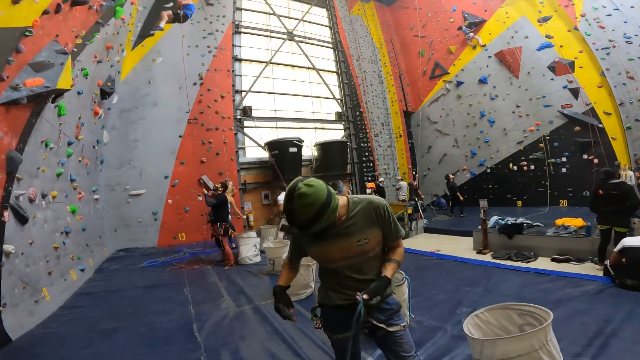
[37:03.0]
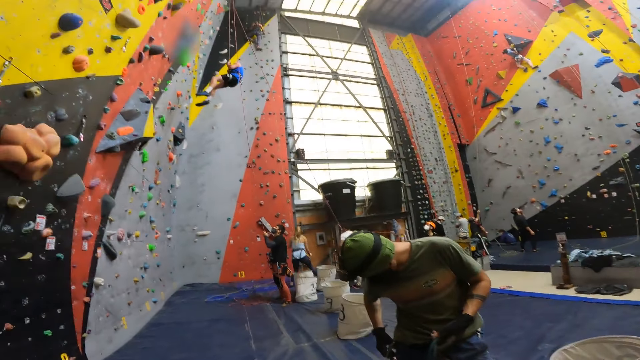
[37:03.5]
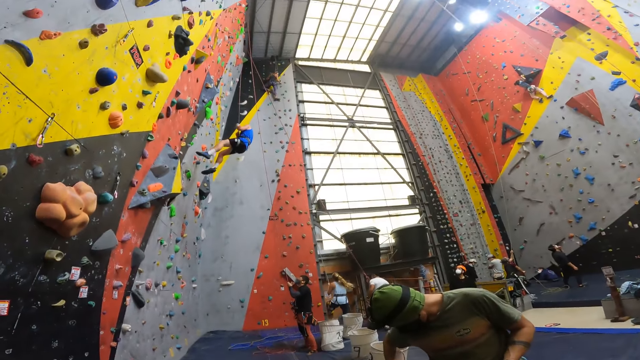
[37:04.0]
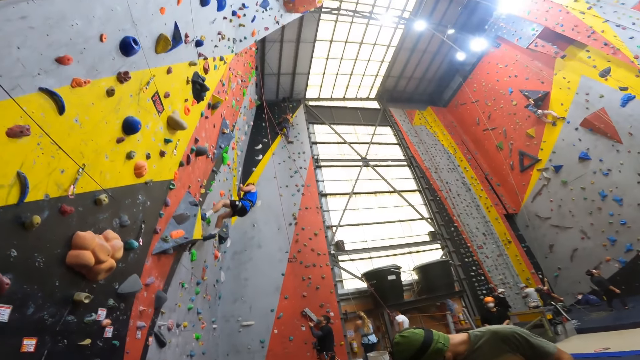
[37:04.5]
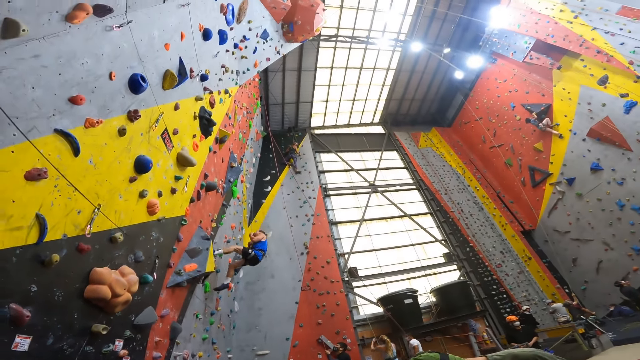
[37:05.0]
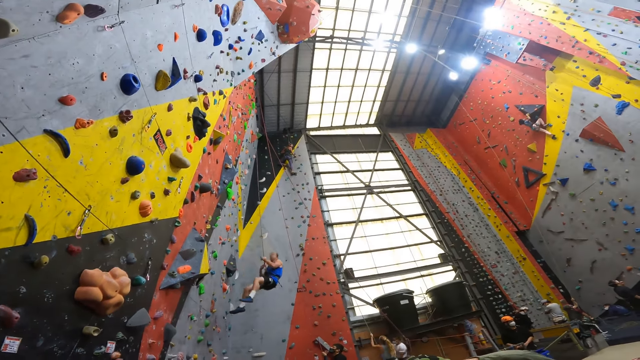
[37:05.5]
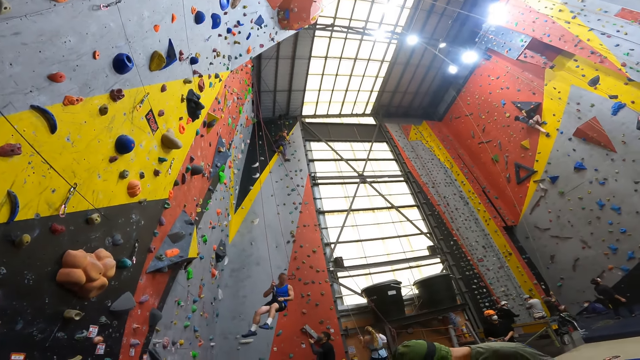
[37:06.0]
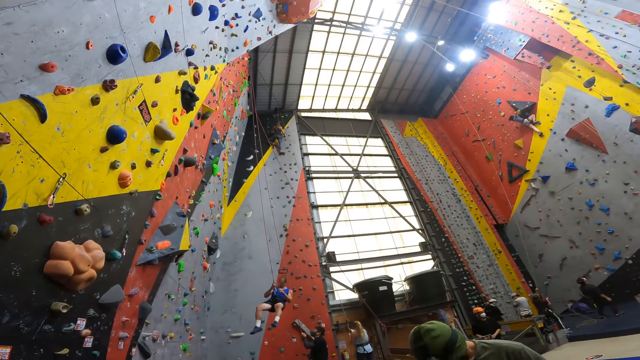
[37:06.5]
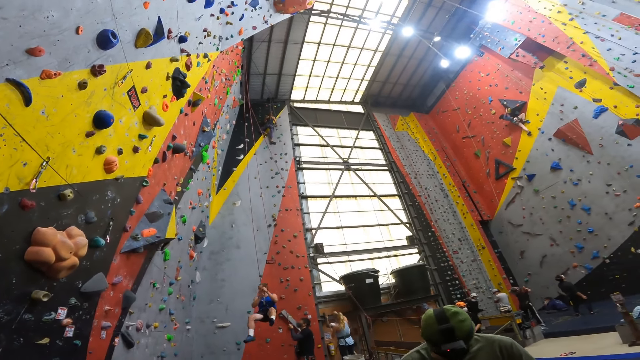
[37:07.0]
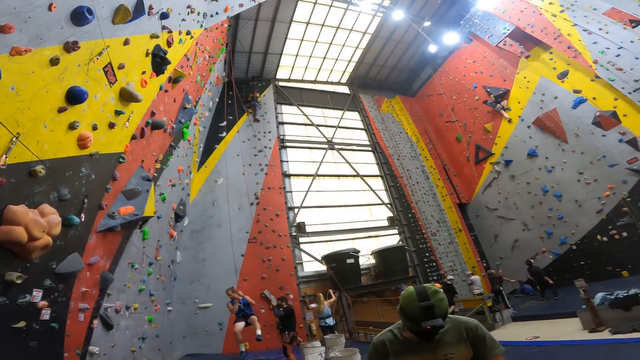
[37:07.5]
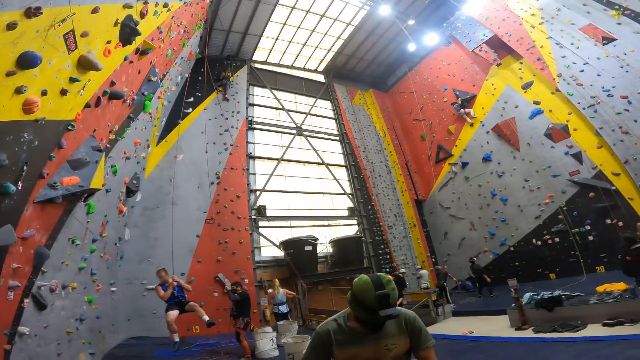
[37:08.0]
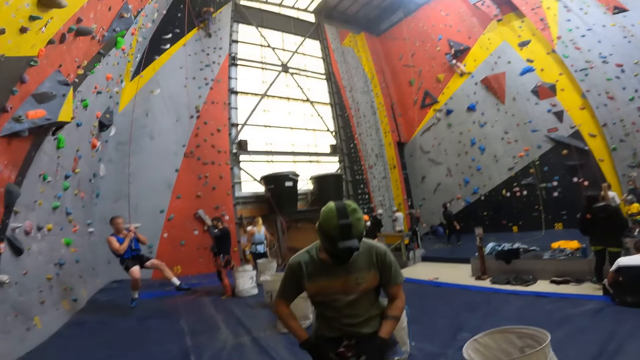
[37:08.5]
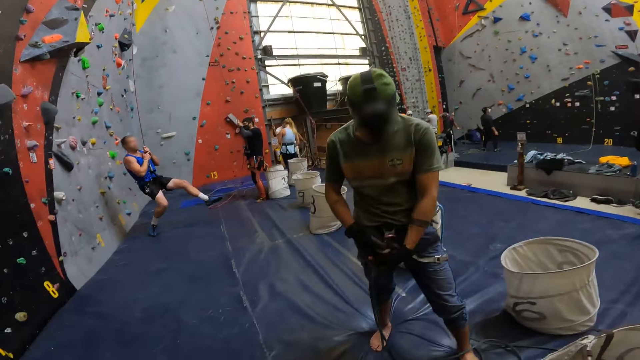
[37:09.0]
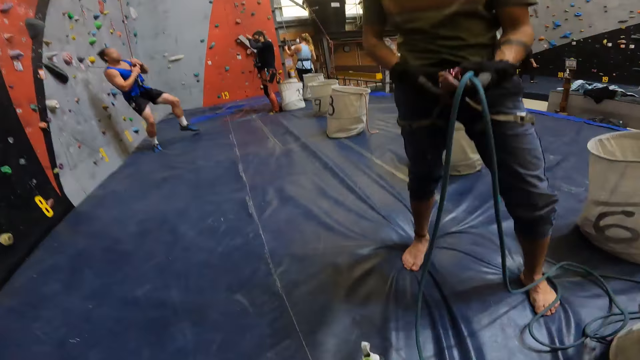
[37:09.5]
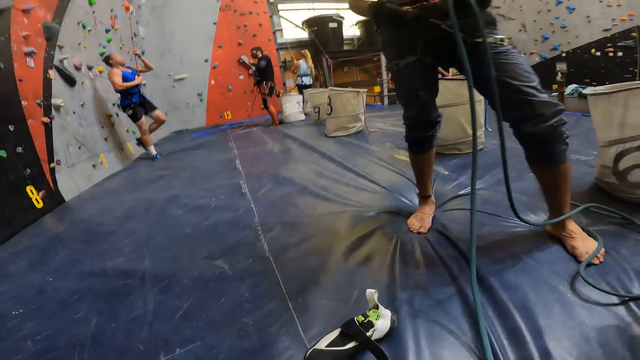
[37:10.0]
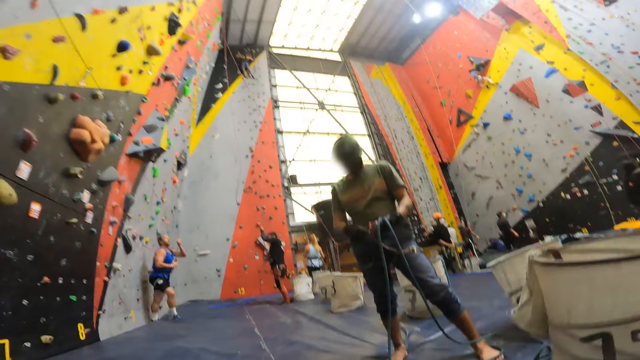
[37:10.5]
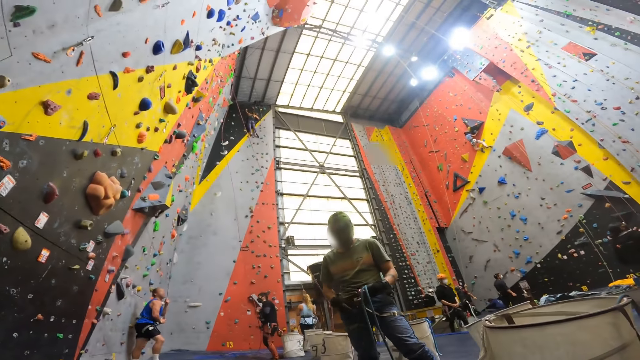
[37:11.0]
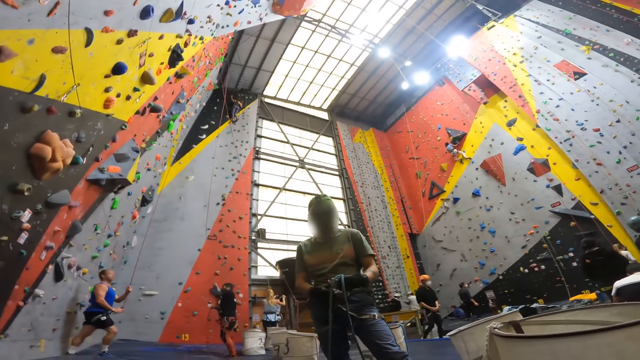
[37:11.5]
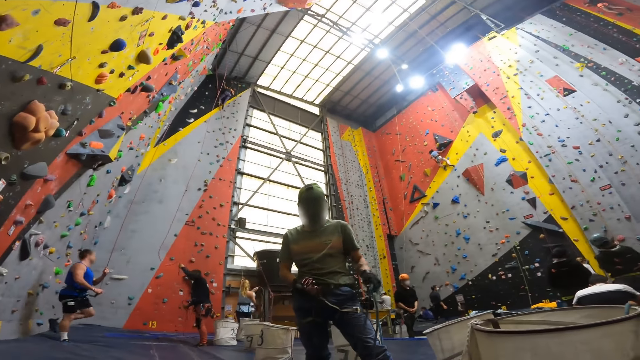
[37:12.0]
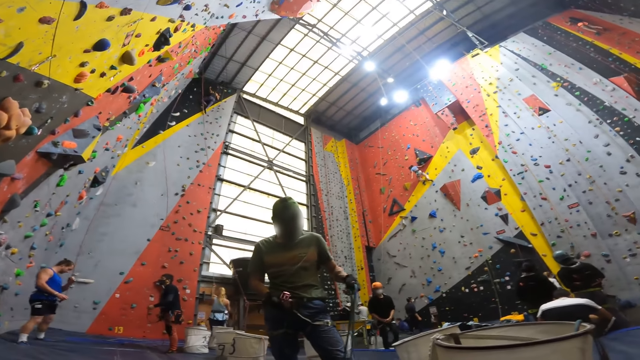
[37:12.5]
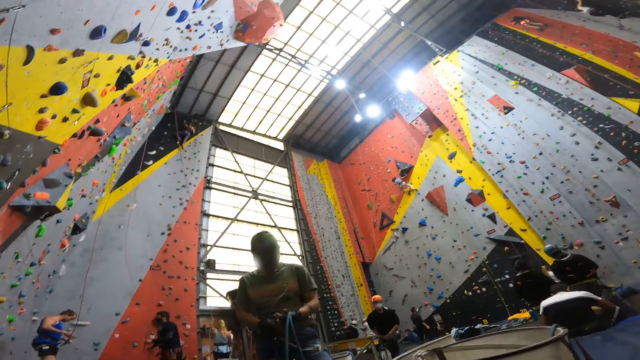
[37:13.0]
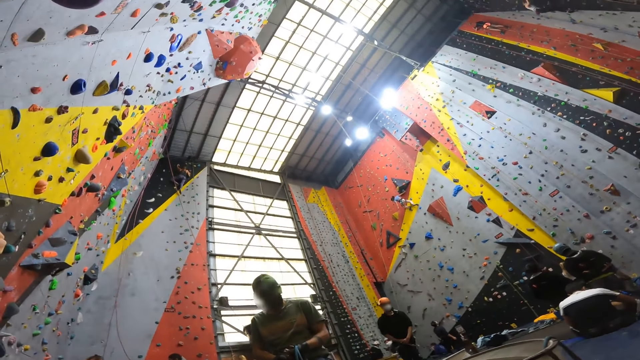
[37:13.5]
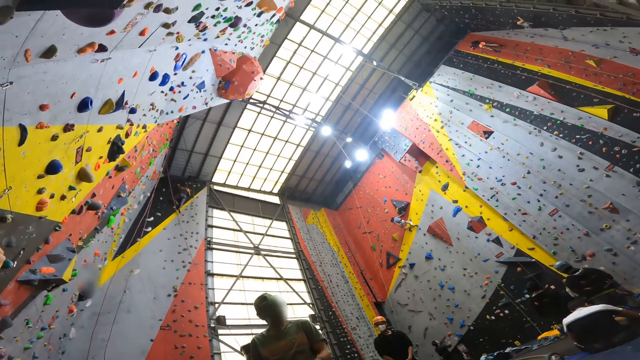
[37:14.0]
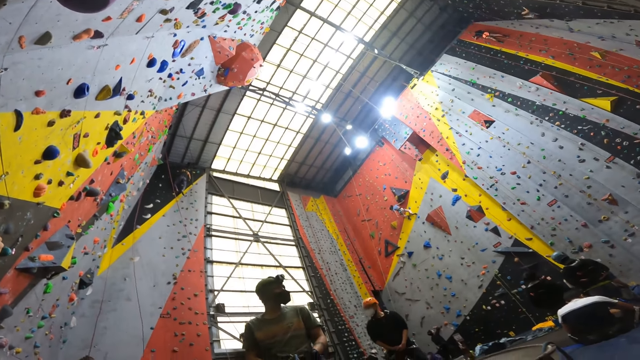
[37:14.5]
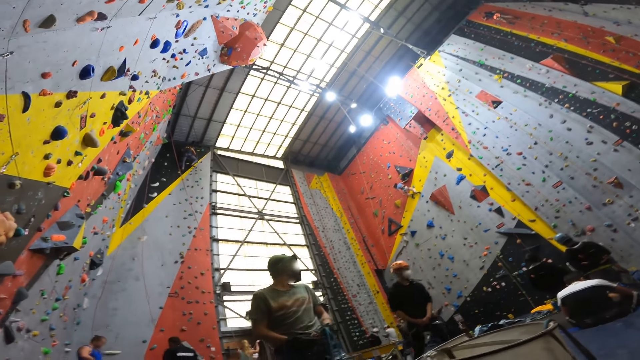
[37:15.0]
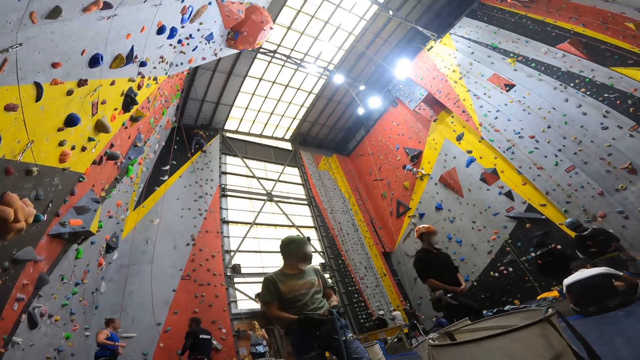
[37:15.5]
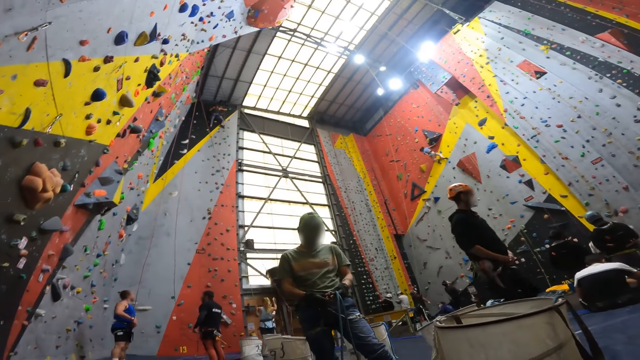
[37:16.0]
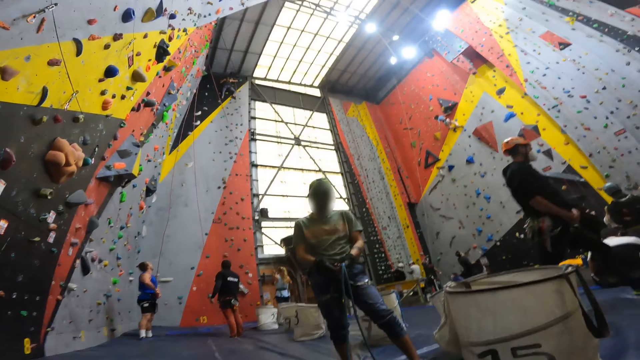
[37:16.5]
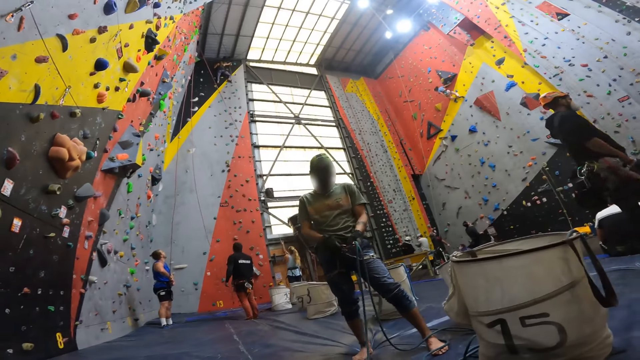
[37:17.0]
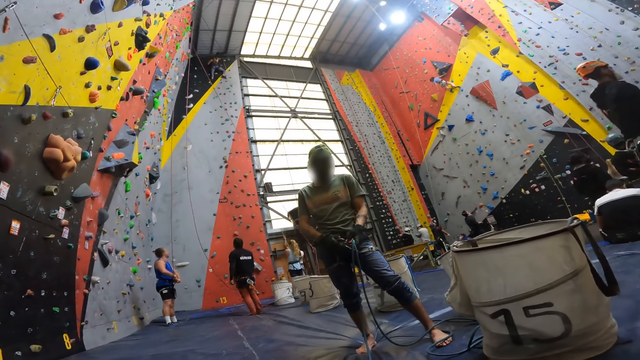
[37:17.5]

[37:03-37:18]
The person ties the rope on his waist. The camera wearer looks up the climbing wall. The person ties the rope on his waist. The person ties the rope.

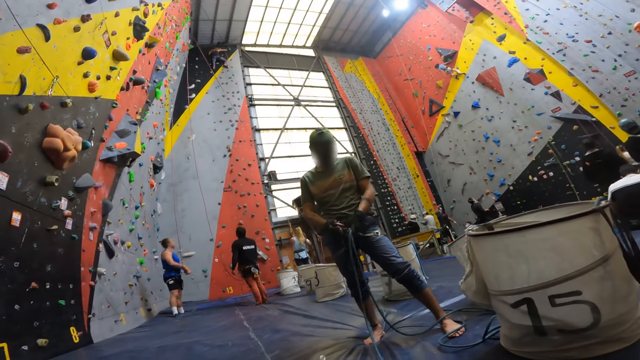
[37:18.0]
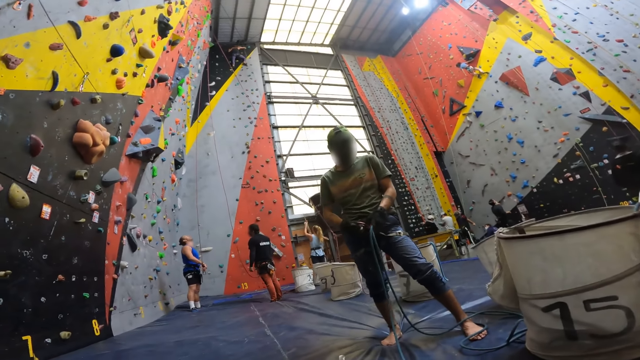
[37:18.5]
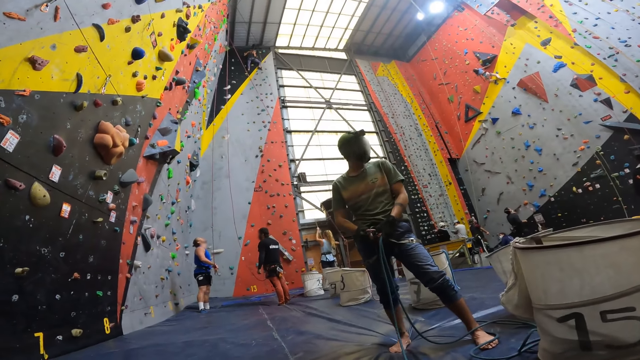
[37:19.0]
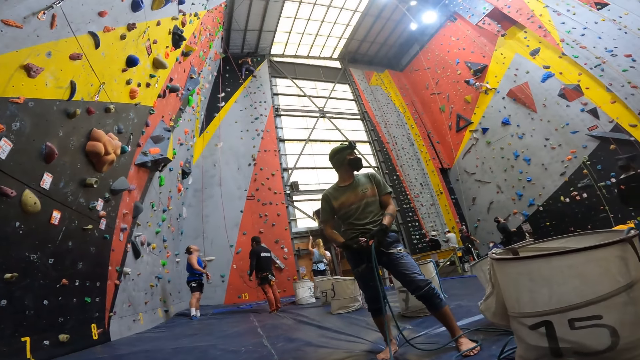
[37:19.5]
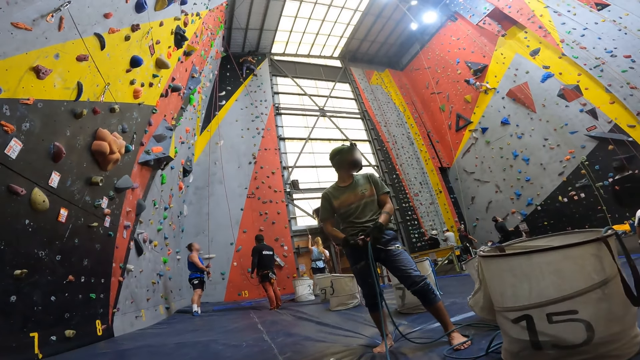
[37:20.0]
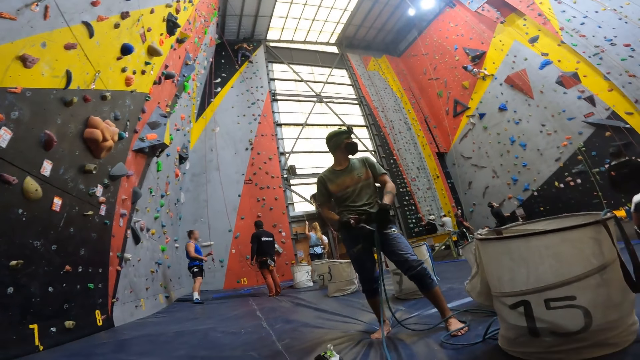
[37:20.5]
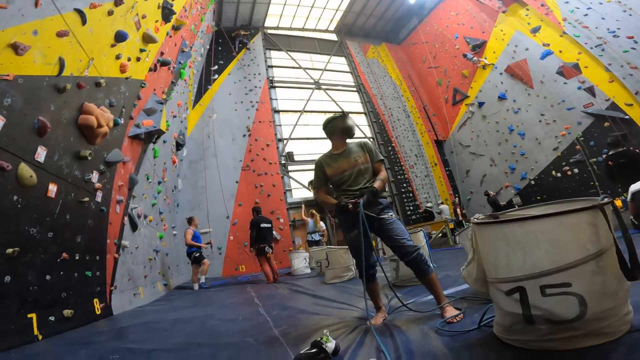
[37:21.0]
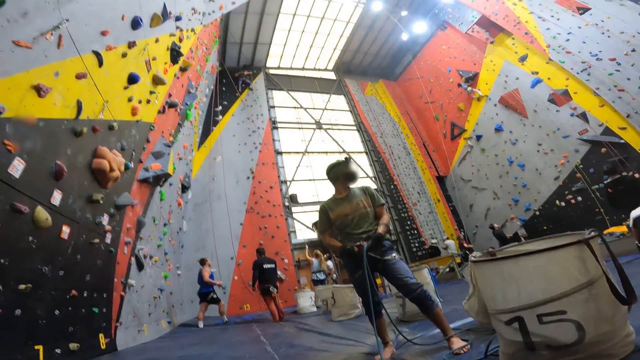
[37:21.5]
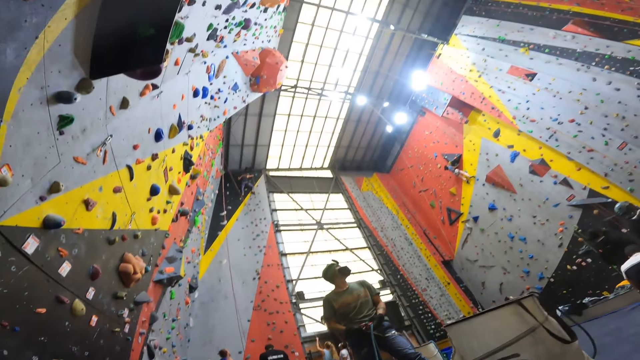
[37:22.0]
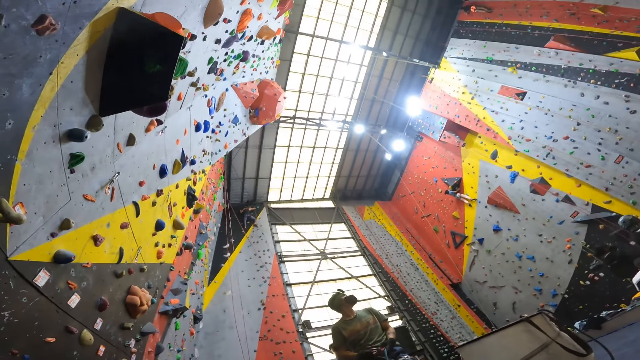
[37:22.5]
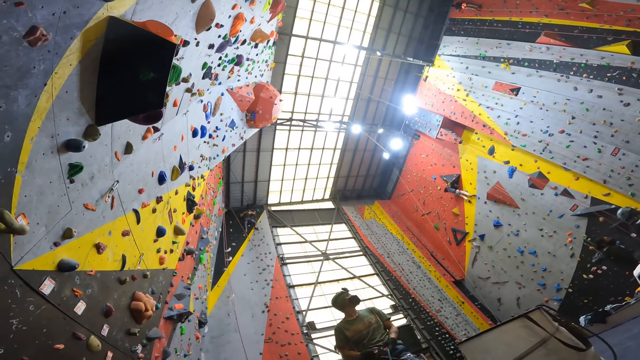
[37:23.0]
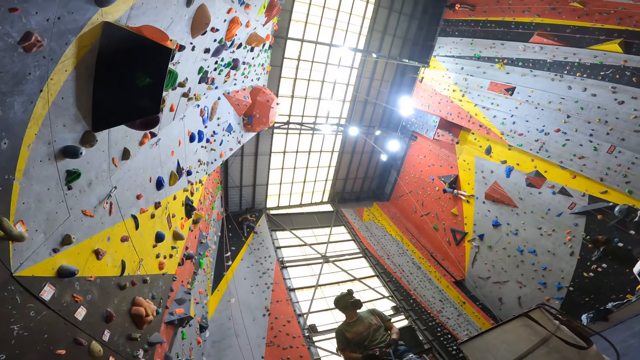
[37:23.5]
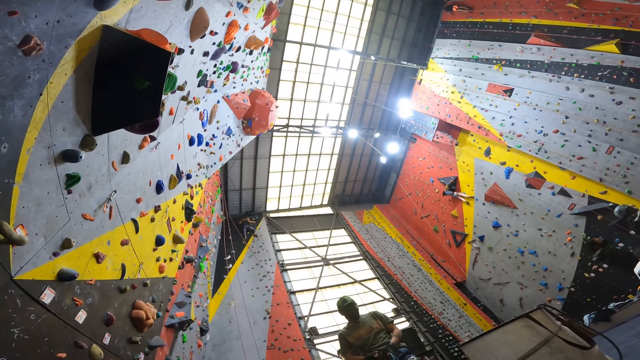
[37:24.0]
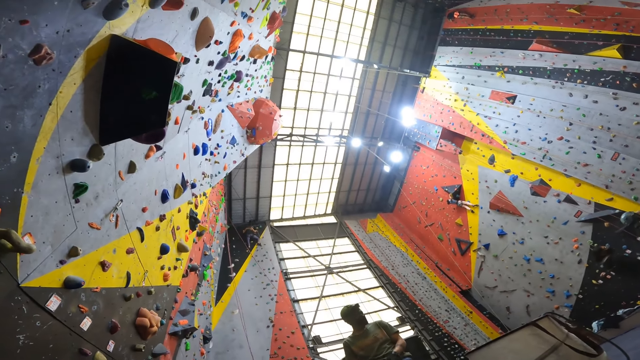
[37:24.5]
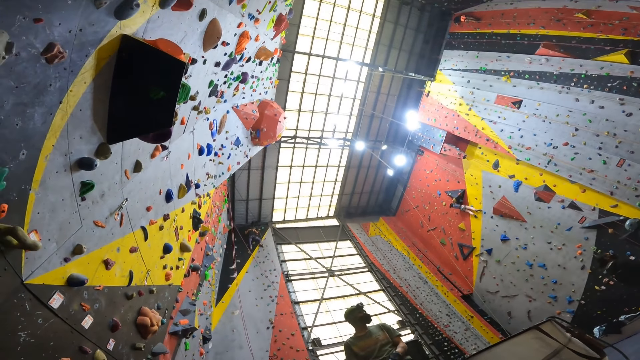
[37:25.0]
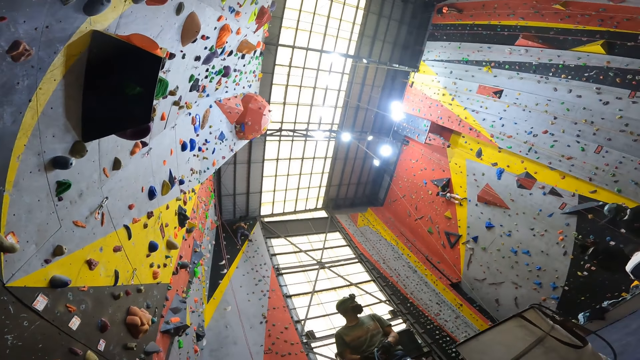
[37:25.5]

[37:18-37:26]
The person hooks the rope on his waist. The camera wearer looks up the climbing wall.
